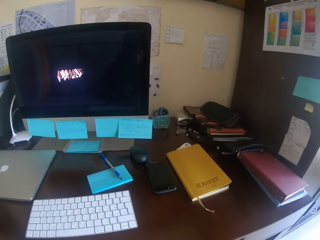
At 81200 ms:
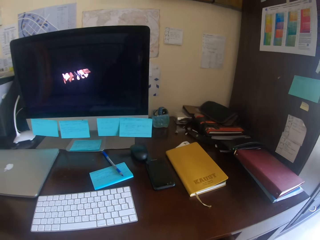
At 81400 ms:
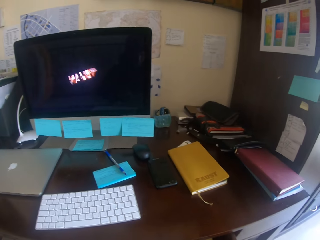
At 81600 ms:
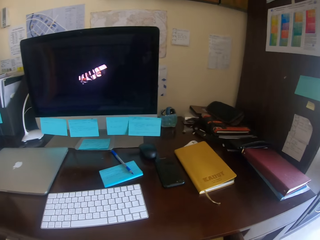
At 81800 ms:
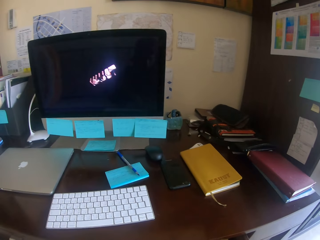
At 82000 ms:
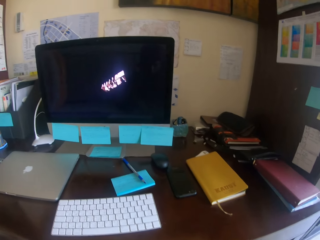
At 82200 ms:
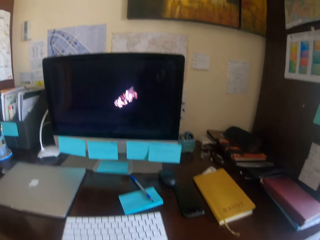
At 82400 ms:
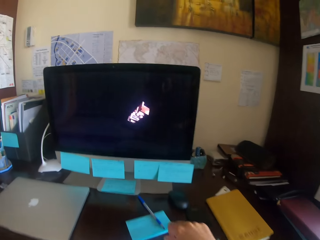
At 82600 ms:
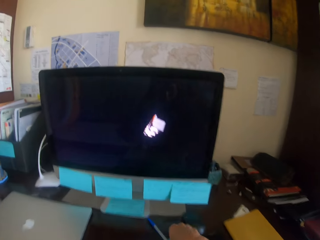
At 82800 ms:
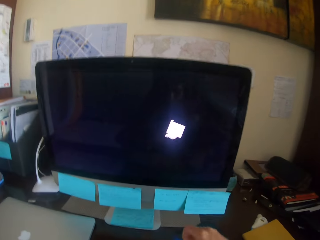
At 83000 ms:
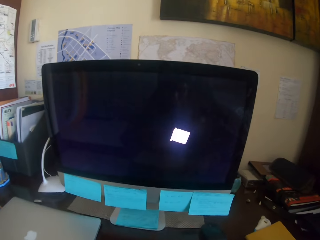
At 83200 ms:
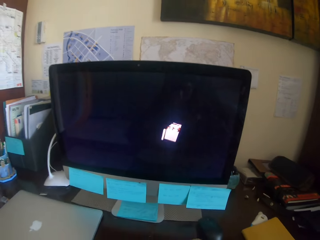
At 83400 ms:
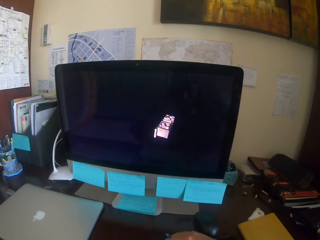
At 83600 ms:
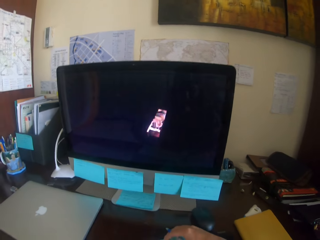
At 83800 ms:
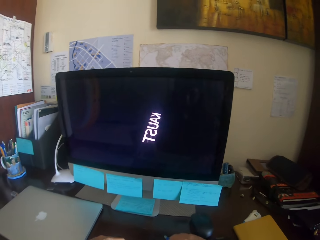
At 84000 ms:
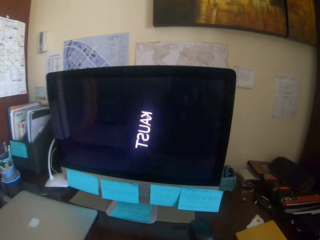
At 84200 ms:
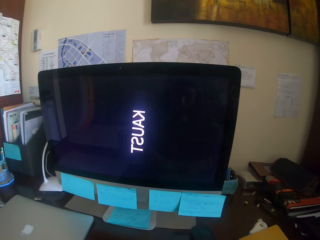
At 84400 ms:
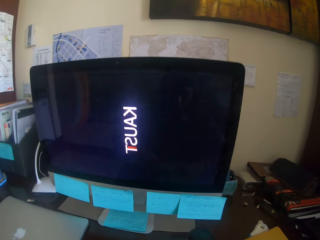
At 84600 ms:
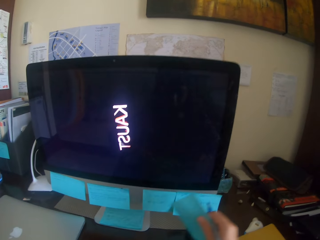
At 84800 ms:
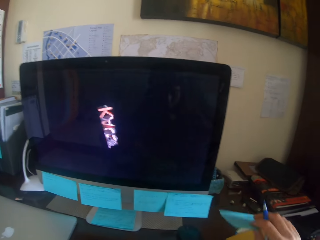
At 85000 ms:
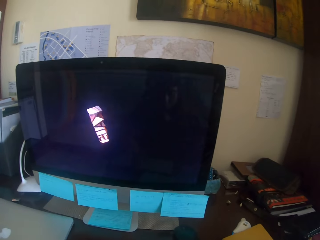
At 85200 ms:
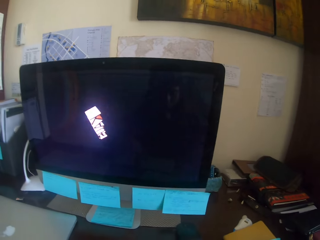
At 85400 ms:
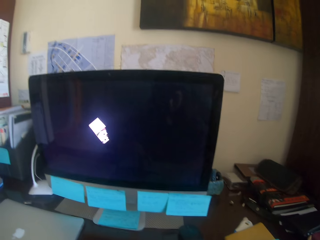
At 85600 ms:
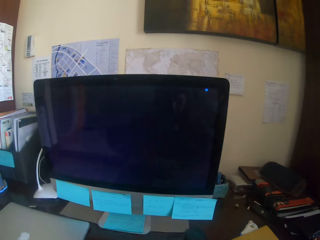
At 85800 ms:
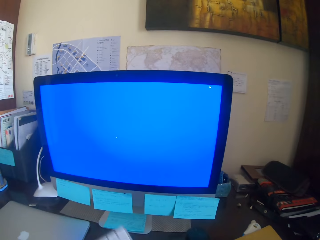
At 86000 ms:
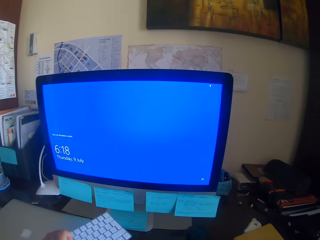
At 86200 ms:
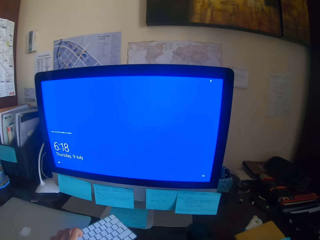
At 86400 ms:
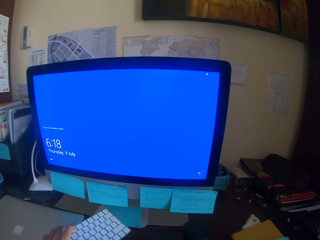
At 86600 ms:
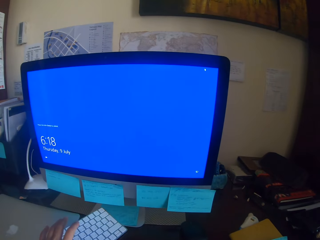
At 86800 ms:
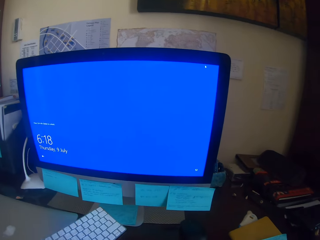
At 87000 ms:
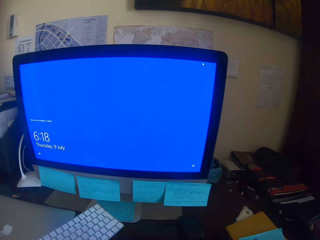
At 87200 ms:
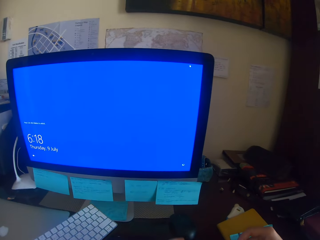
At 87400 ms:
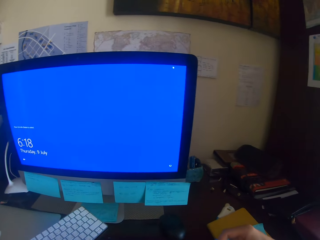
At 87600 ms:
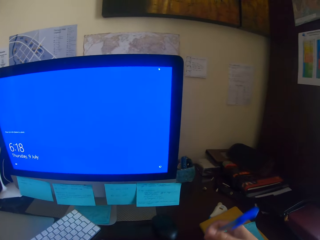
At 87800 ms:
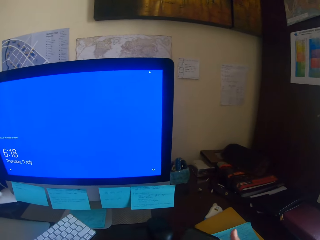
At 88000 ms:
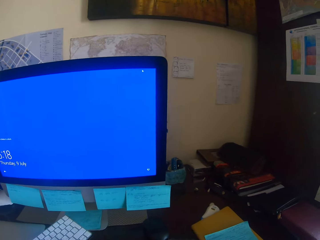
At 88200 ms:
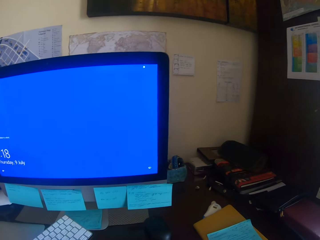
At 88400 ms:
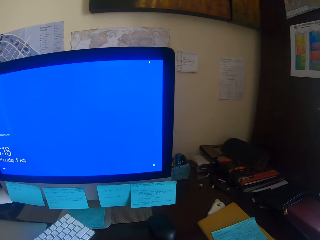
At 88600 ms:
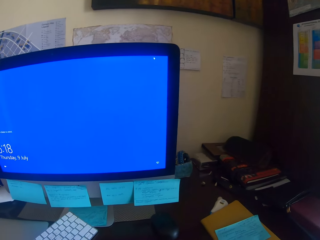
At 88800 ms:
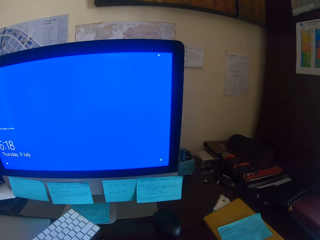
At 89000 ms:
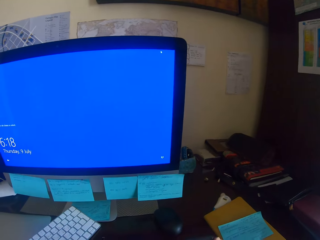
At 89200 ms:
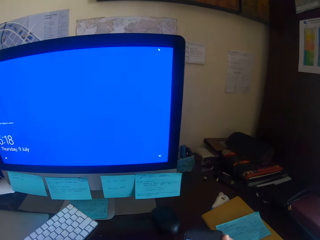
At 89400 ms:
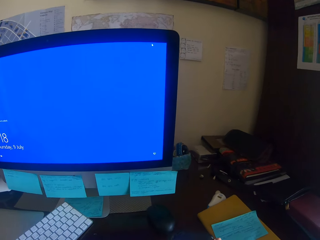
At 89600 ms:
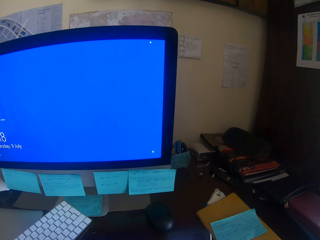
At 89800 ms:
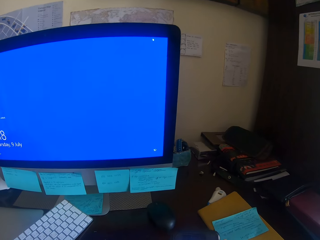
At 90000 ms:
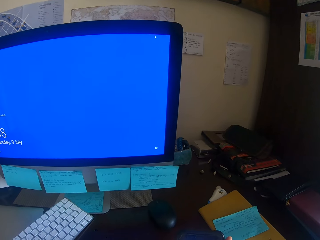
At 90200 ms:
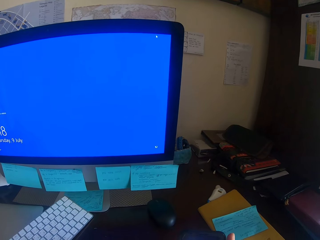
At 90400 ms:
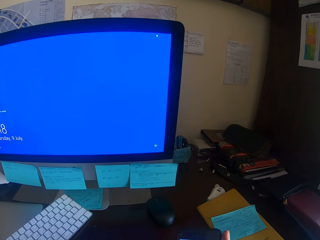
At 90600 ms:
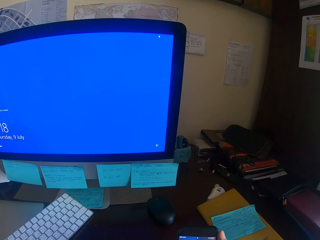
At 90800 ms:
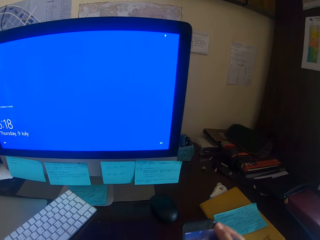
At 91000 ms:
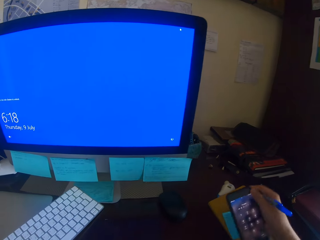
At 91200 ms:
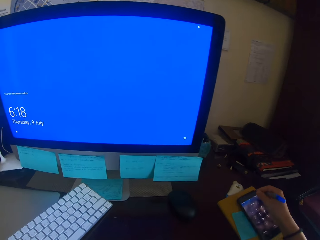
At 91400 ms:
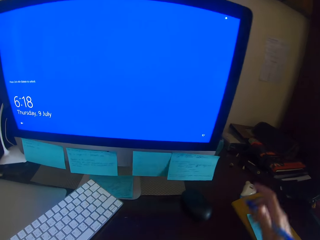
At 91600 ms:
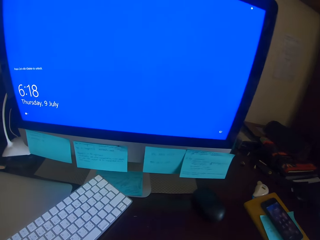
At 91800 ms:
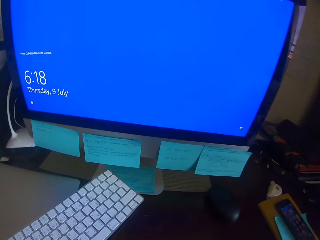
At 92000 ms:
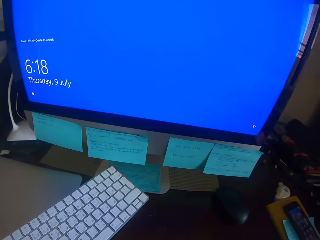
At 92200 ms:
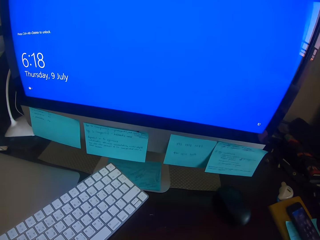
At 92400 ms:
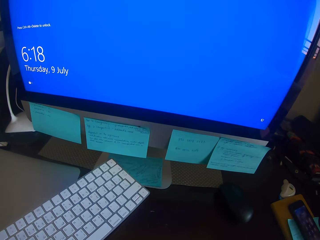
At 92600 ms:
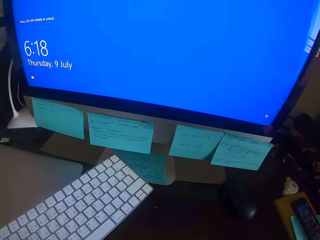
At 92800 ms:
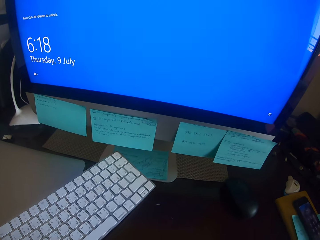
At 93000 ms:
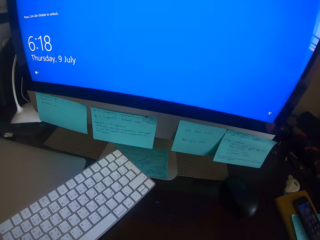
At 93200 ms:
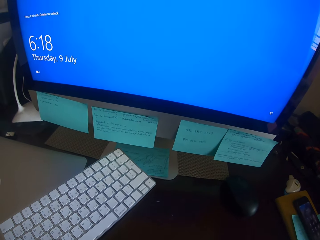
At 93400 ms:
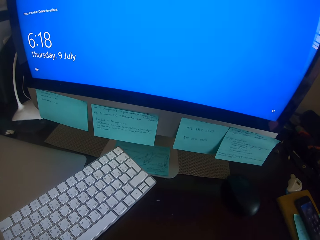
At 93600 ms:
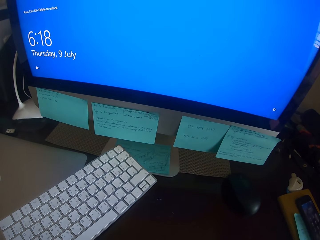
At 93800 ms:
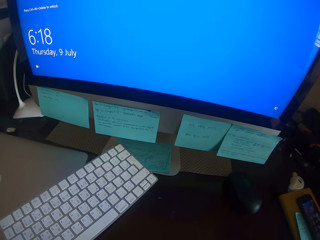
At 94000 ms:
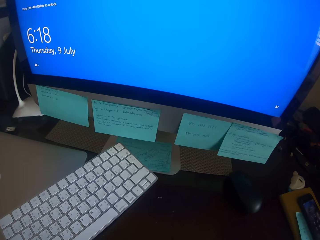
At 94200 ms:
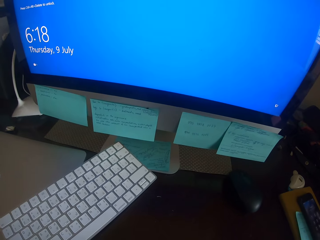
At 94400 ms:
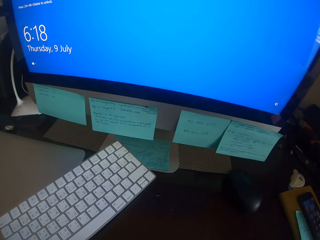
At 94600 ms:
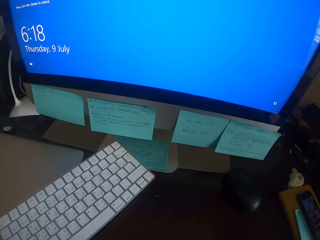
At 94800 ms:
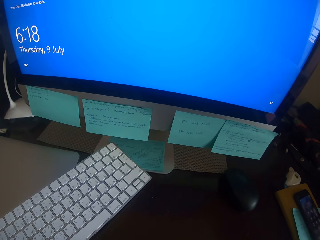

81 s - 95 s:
The camera wearer pulls a drawer. They pick up a pen. They pluck a sticky note or paper and put the paper on the desk. They move a keyboard and put the keyboard on the table. They take a phone. They hold the pen. They operate the phone. They check the phone. They put the phone on a book. They look on the desk.

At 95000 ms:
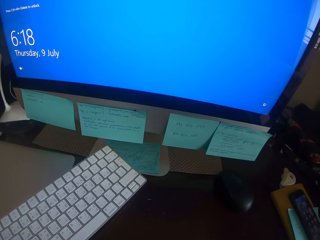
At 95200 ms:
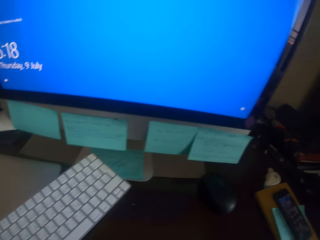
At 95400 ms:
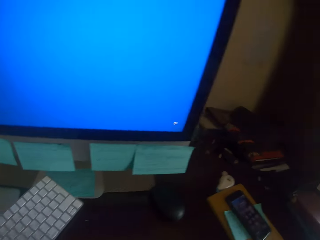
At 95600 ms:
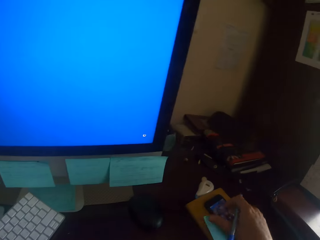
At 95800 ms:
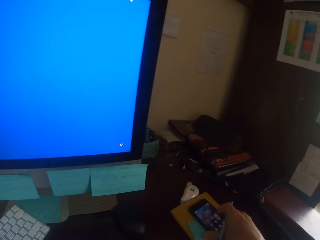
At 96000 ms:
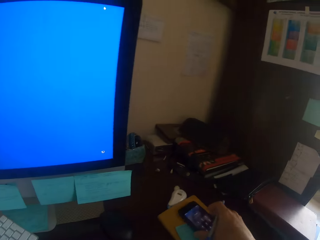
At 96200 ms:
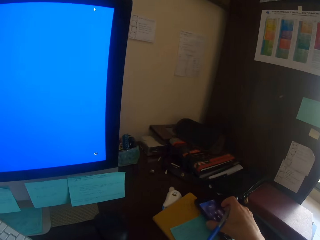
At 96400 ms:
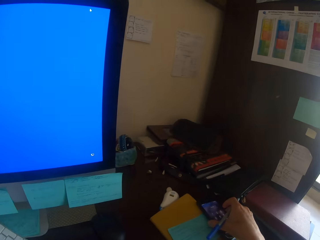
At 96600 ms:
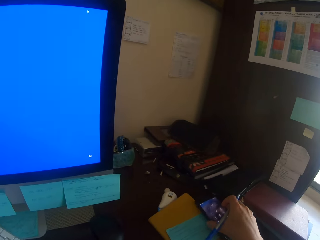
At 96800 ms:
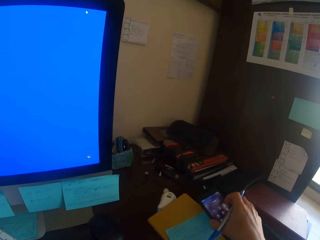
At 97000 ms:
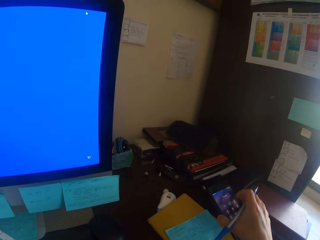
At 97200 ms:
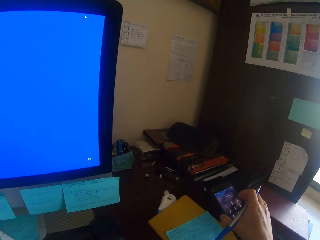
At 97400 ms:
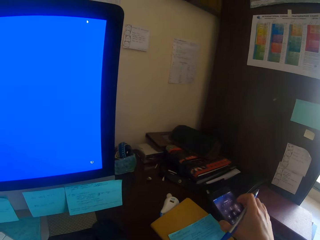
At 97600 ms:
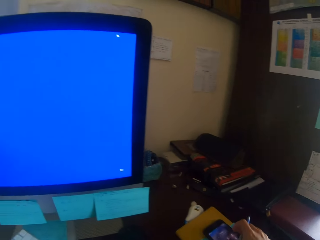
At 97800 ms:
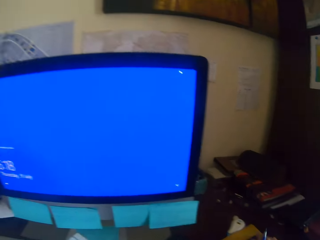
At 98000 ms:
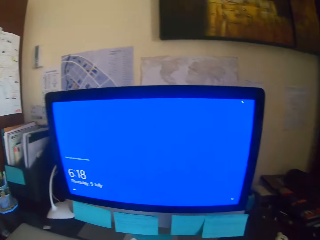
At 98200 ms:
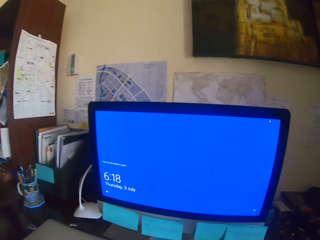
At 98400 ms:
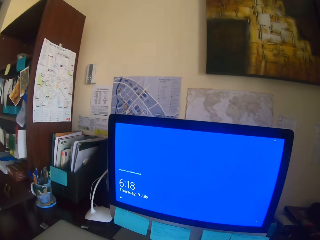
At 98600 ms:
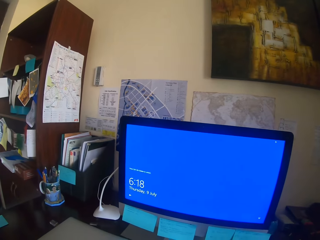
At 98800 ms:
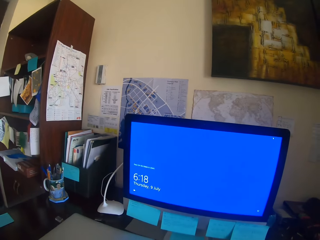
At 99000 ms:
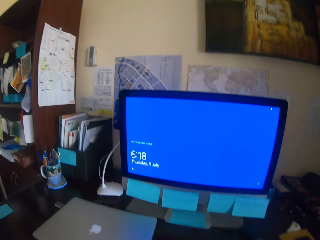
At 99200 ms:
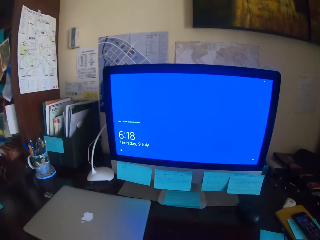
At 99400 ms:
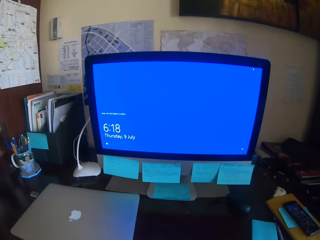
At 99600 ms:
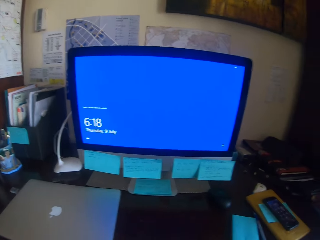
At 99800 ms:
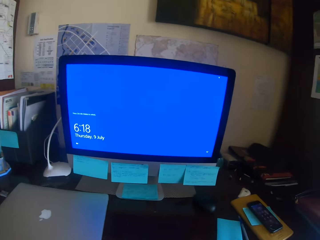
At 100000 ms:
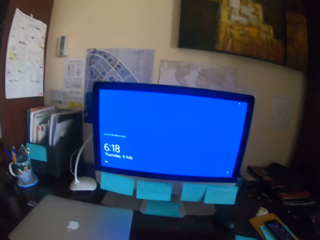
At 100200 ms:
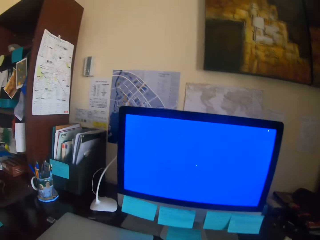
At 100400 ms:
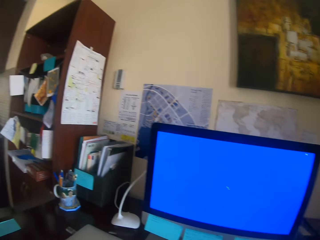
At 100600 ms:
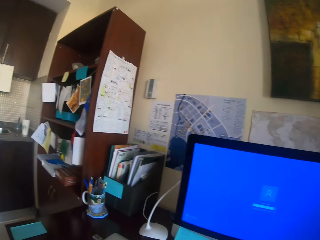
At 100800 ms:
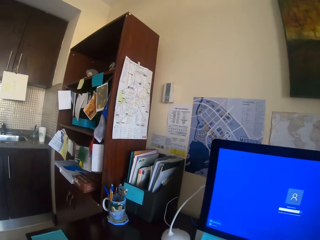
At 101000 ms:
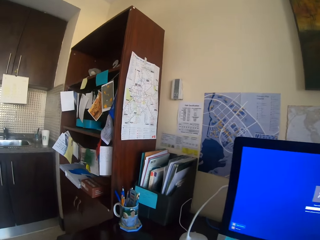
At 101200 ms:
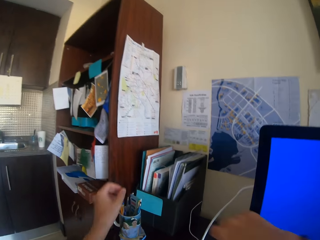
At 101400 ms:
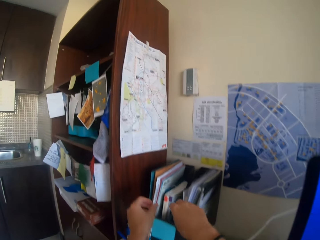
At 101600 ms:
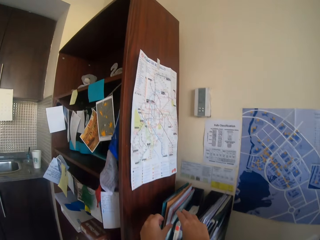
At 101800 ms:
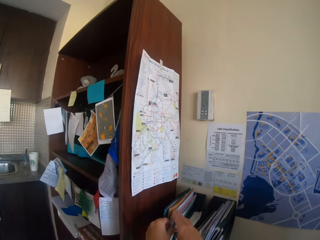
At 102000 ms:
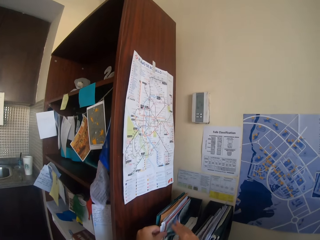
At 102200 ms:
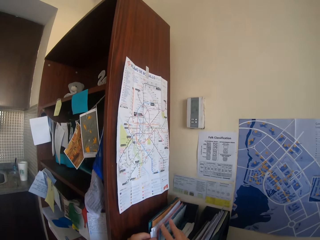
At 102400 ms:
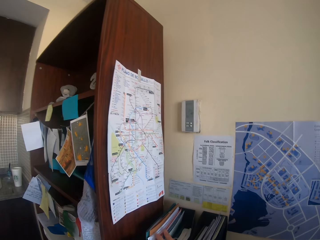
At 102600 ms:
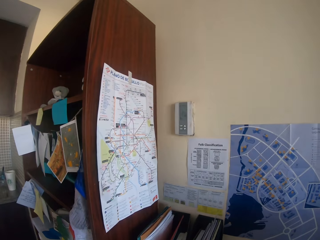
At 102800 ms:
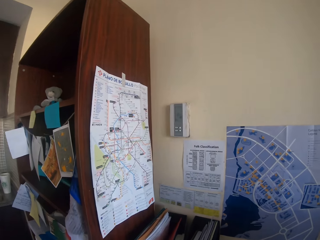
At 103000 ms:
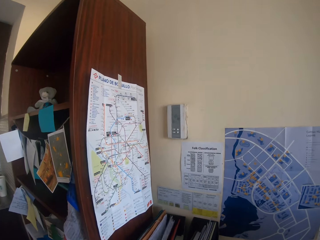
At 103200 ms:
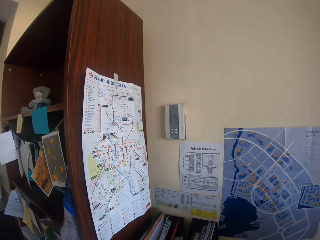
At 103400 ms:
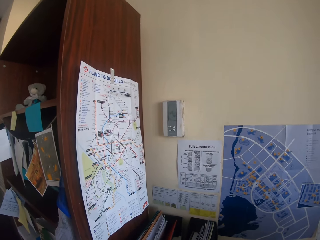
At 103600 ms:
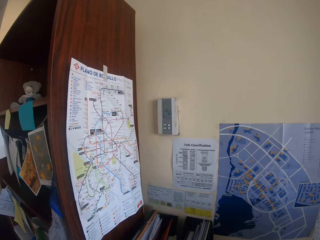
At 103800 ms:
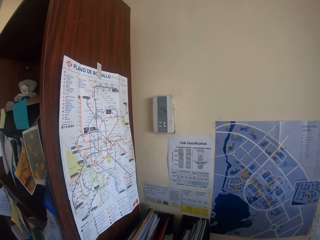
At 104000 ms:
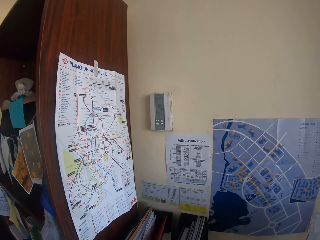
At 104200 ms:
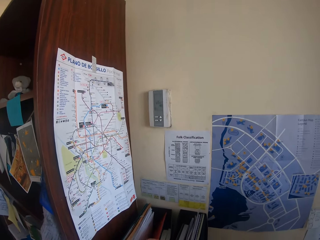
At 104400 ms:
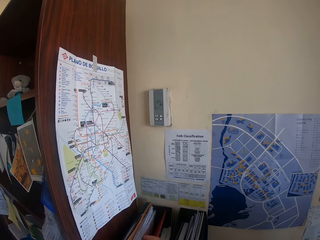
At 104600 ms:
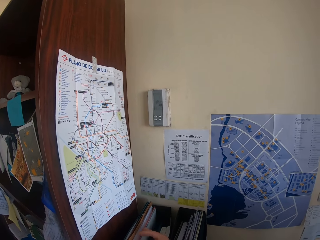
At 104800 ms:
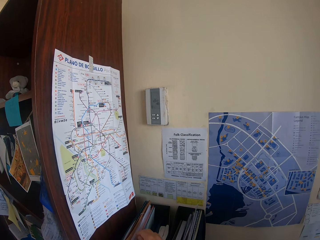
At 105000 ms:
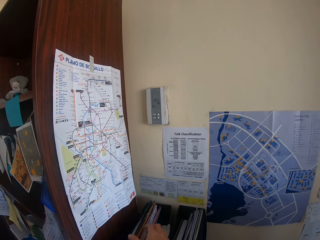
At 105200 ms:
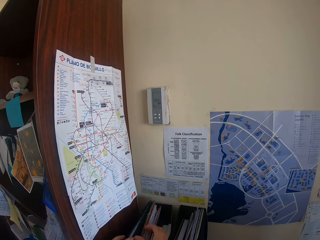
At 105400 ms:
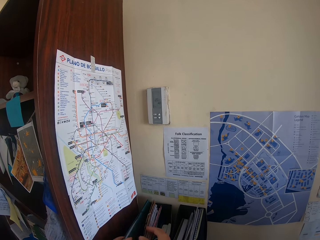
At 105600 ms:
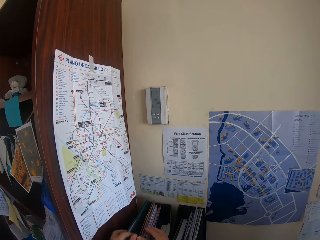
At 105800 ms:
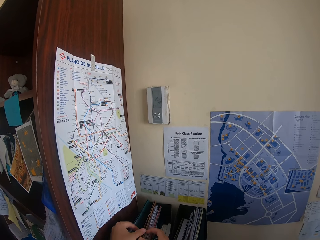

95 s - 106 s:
The camera wearer lifts the phone. They look at a paper. They check the phone. They put the phone on the paper. They move on the chair. They touch files. They check the file.
